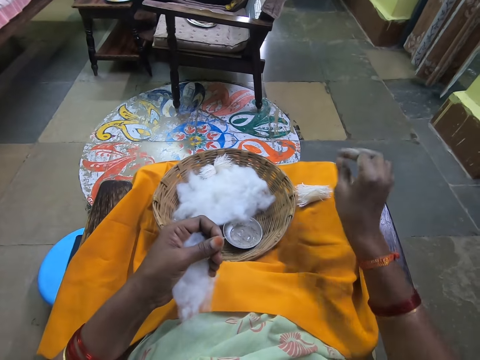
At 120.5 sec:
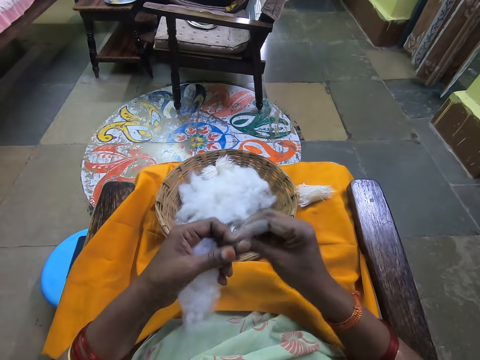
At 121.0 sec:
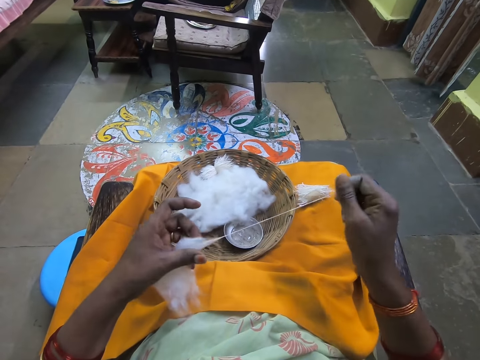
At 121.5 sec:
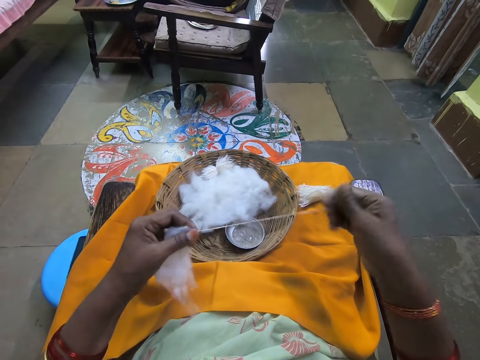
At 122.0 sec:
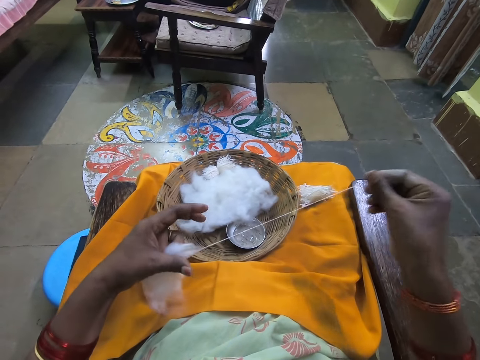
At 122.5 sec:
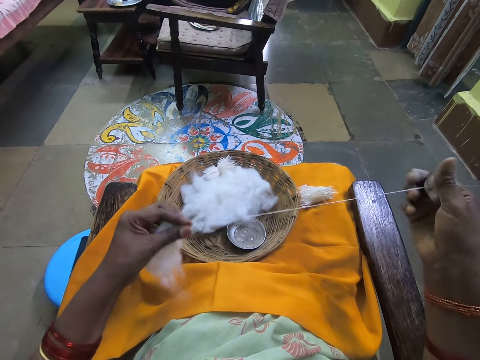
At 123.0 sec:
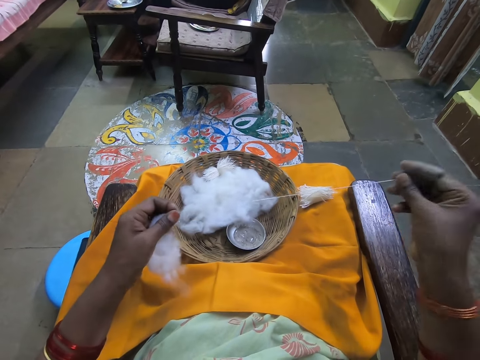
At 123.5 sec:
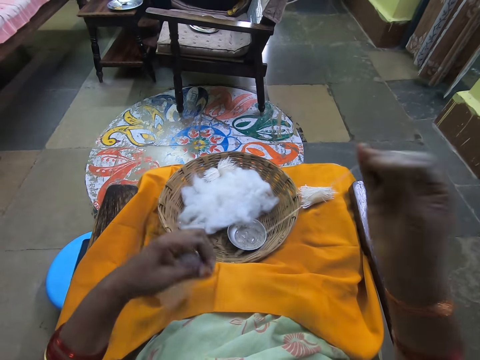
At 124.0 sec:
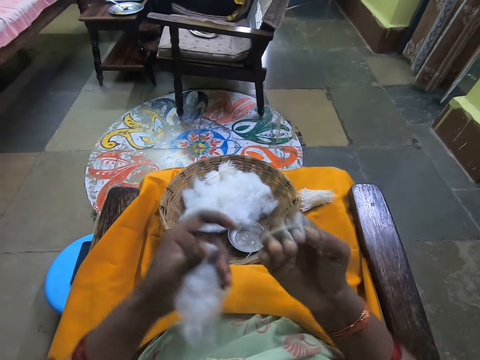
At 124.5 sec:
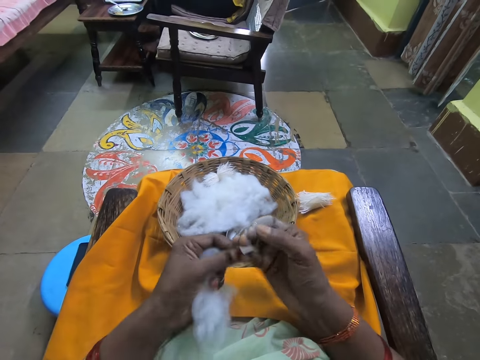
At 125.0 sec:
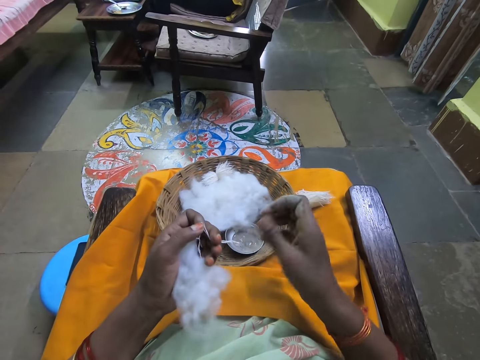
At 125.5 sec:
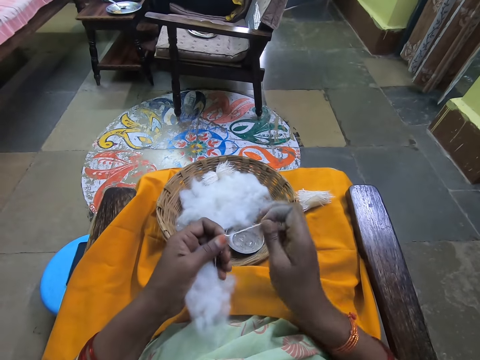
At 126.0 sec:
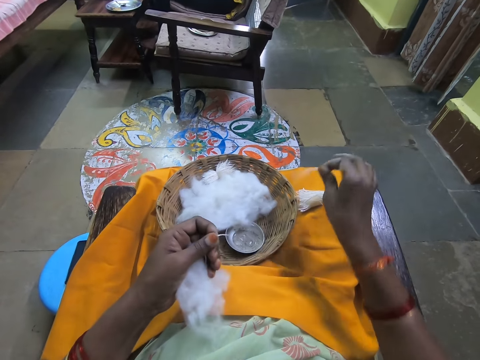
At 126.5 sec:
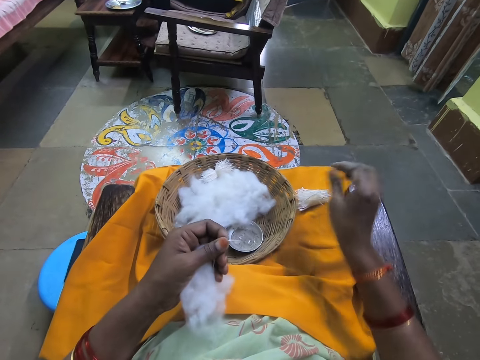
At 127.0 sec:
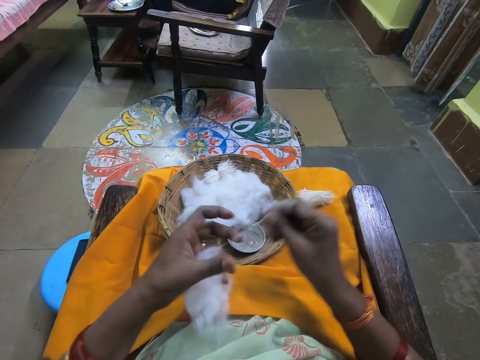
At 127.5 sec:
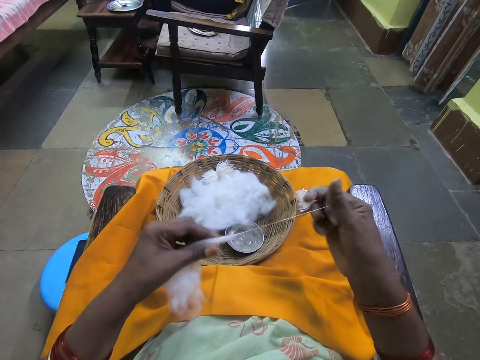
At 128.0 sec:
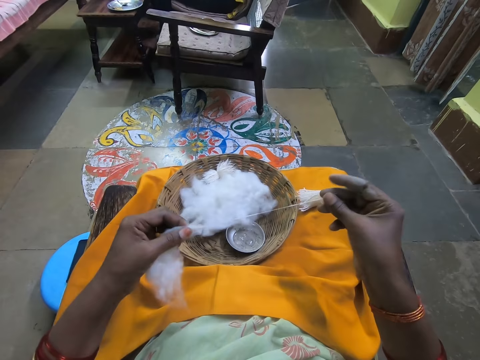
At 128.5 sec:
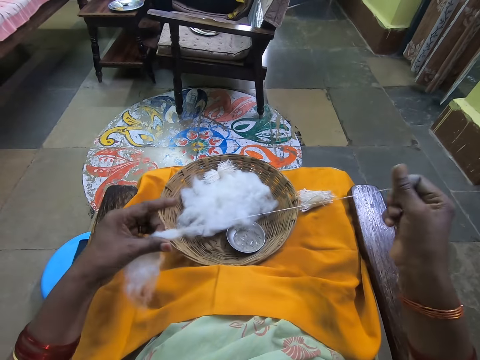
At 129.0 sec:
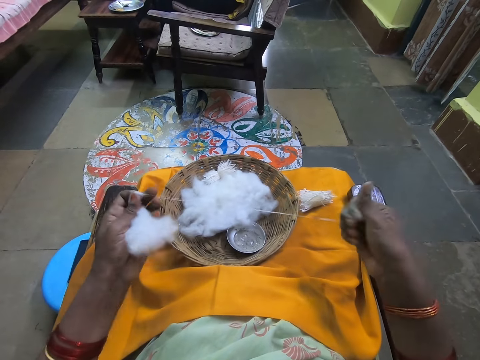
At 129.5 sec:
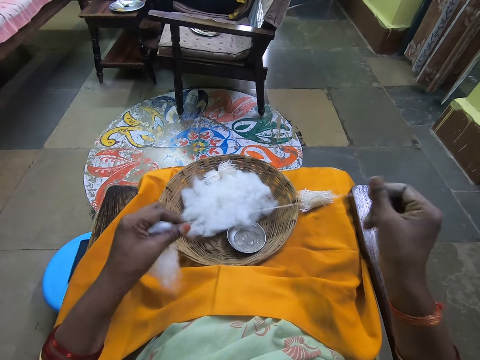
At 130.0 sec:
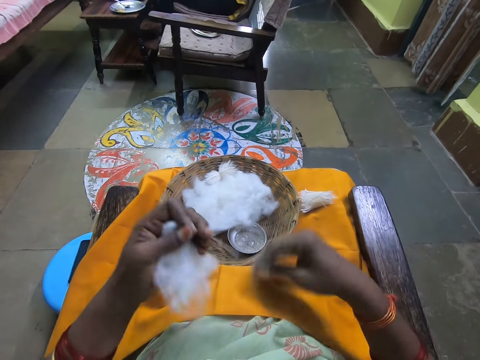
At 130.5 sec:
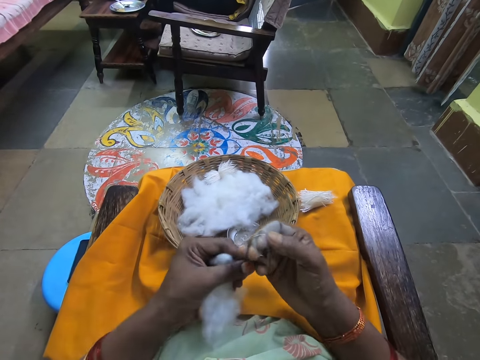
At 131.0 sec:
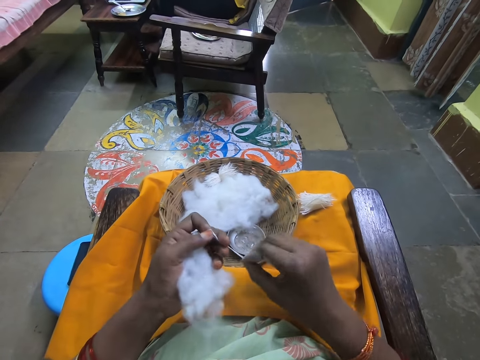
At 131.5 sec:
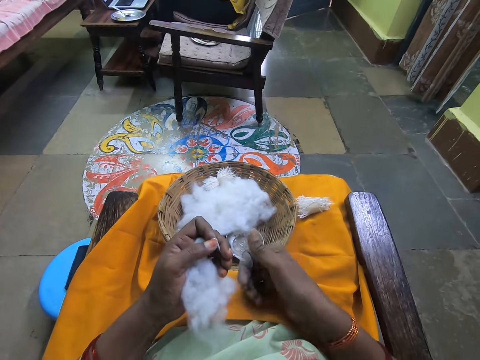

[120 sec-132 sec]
The camera wearer places the cotton on the other cottons. She rolls the cotton wool with her finger. She places the cotton on the other cottons. She rolls the cotton wool with her finger.

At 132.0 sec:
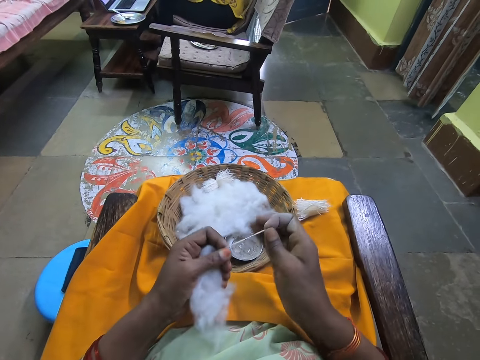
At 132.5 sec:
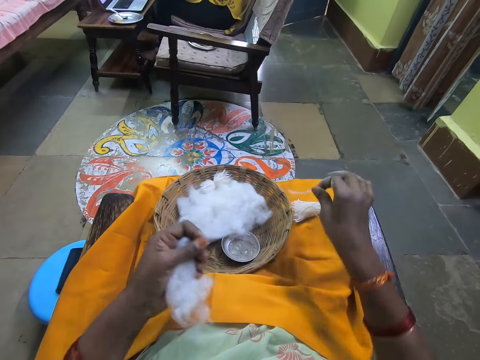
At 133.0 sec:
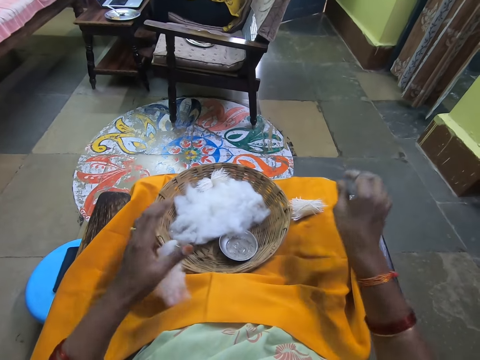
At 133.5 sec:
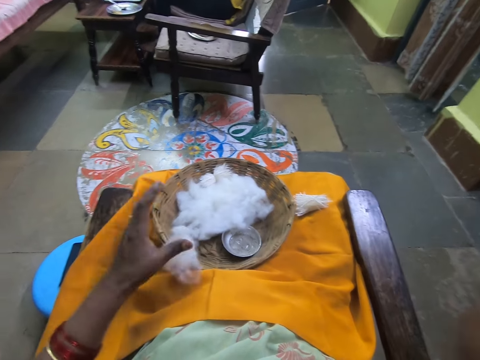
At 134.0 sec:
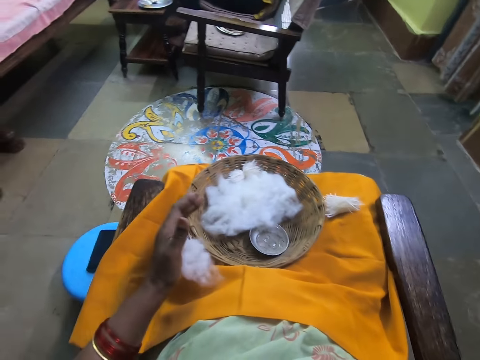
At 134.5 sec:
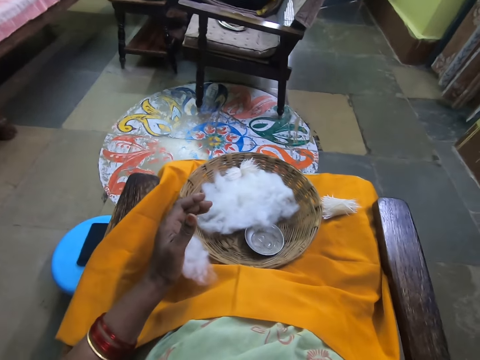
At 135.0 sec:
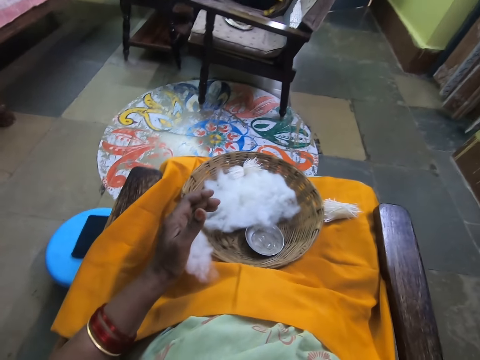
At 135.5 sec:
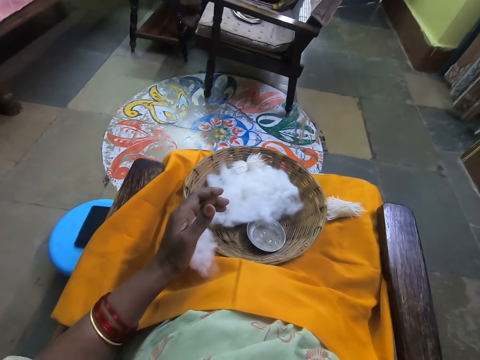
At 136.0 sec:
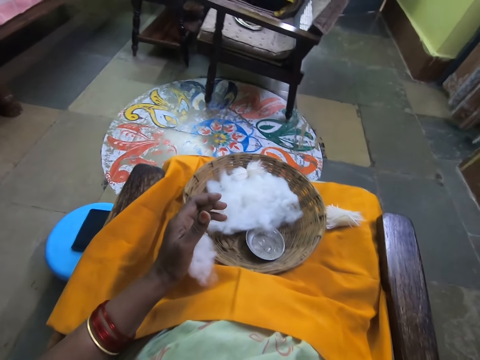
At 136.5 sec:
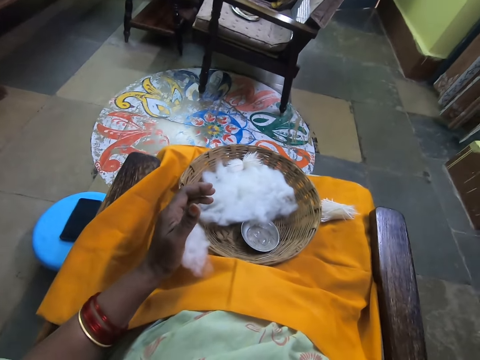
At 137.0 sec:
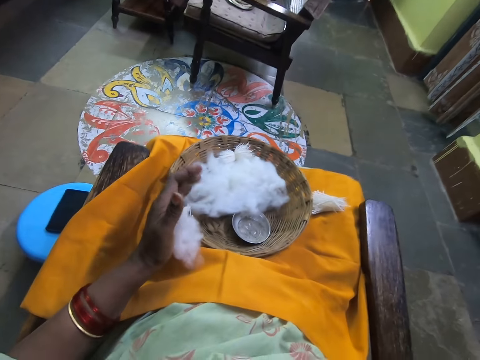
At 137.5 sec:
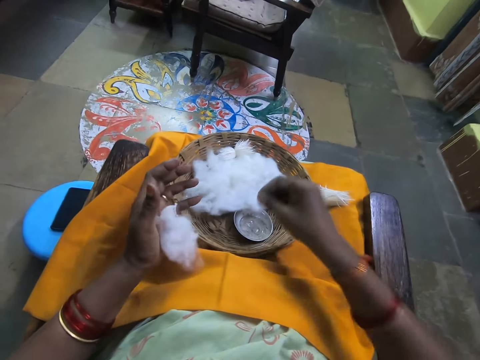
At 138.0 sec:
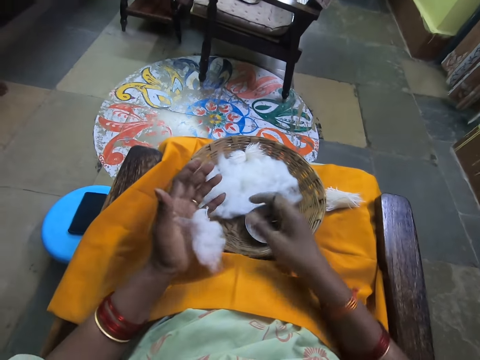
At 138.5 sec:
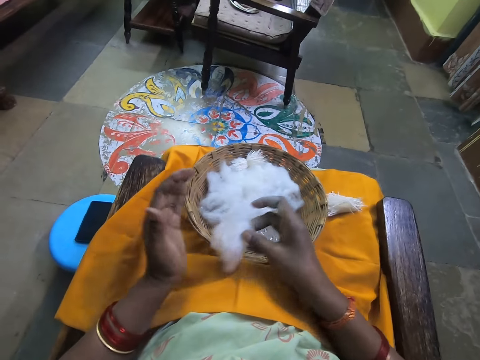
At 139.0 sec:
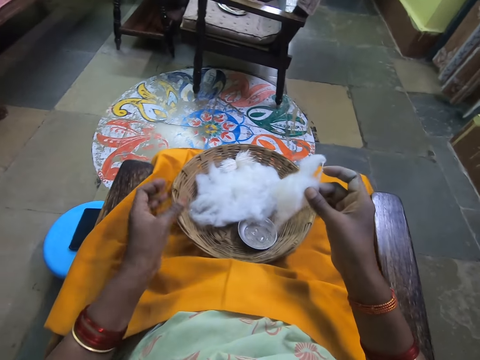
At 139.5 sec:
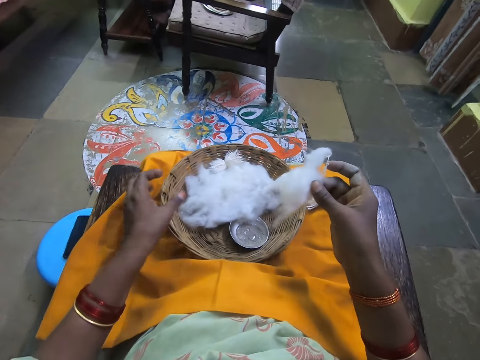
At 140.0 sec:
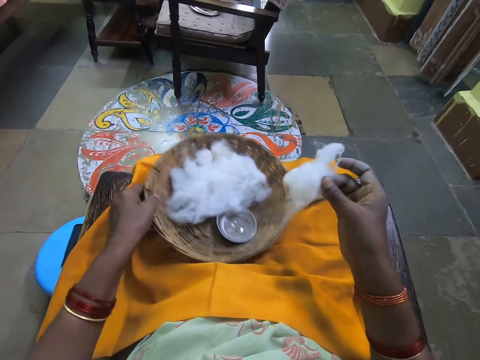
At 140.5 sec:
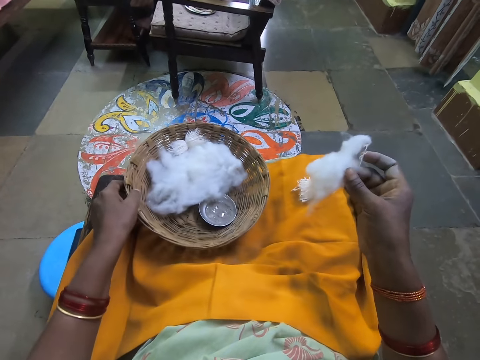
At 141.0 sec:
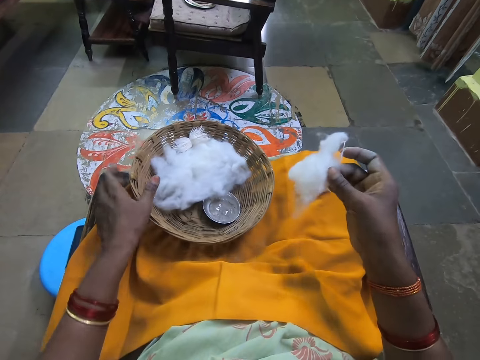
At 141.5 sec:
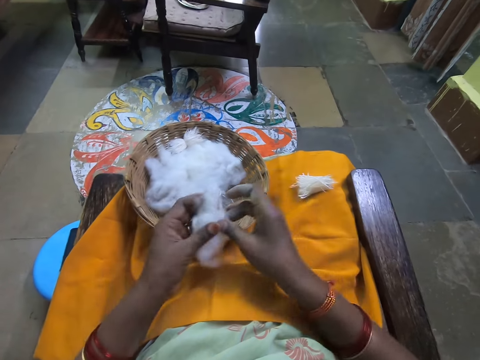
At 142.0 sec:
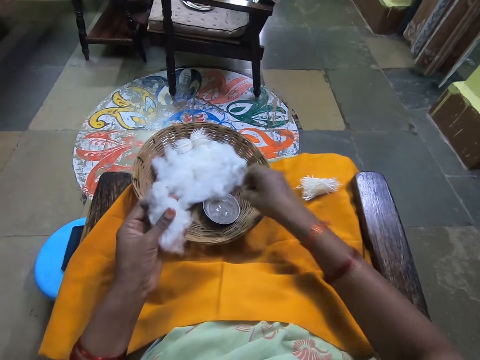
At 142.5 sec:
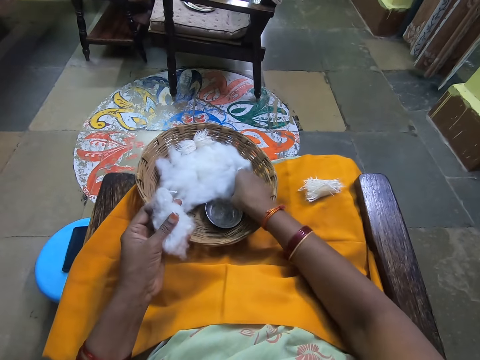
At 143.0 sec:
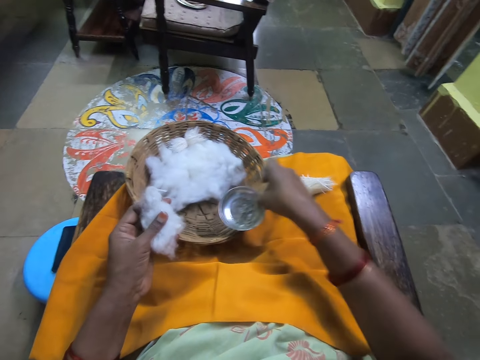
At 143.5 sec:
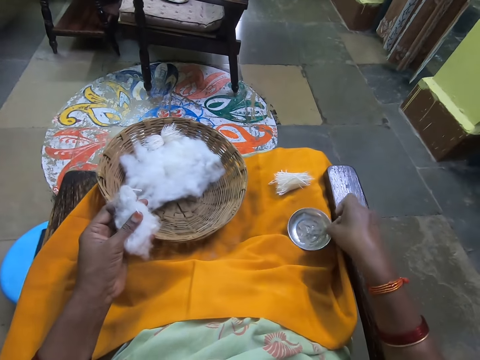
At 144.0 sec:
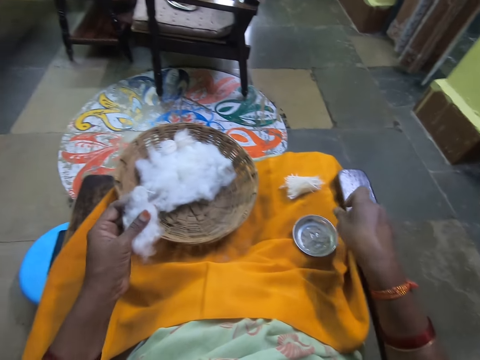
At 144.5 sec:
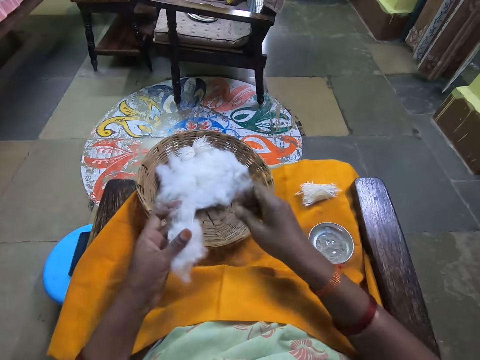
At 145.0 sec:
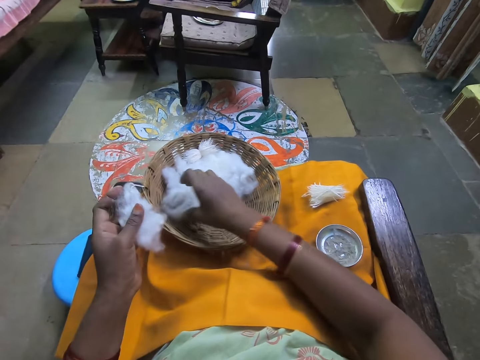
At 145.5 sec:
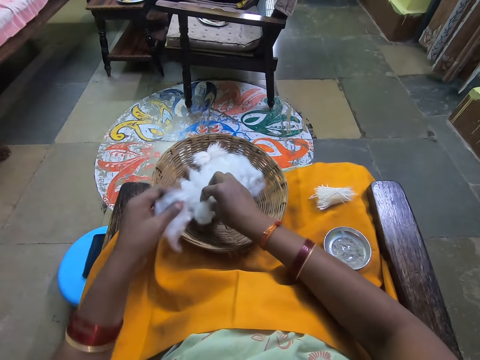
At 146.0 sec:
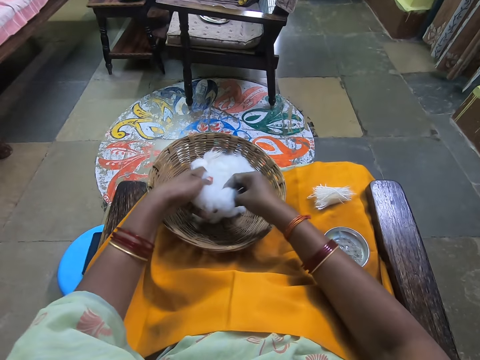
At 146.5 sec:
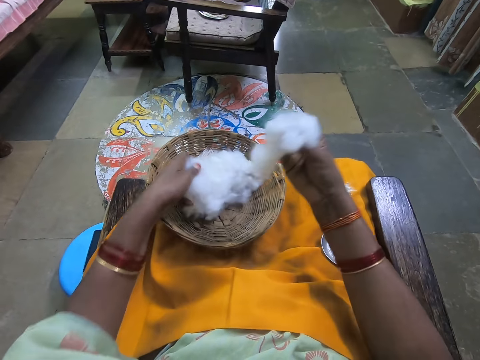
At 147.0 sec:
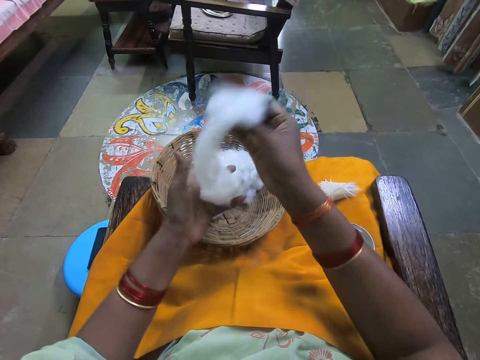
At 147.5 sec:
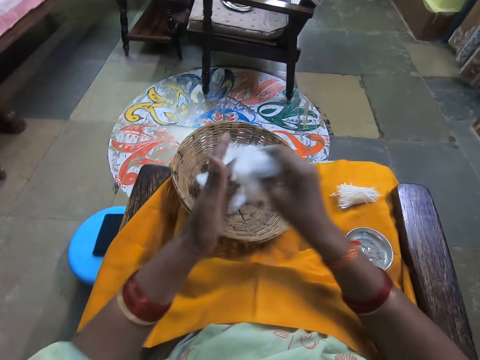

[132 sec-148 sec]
The camera wearer places the cotton on the other cottons. She raises her hand. She looks around. She holds the cotton wool with her right hand. She moves the tray with the cotton wool on her lap. She holds the cotton wool with her left hand. She adjusts a container. She removes the lid with the powder from the tray. She places the lid with the powder on her lap. She takes a piece of cotton wool from the tray. She holds the cotton wool with her left hand.
